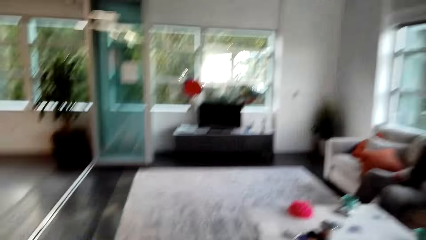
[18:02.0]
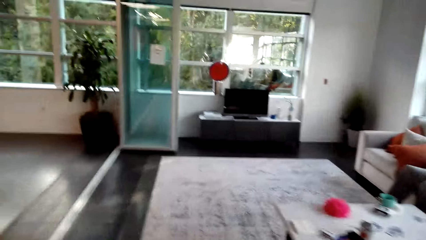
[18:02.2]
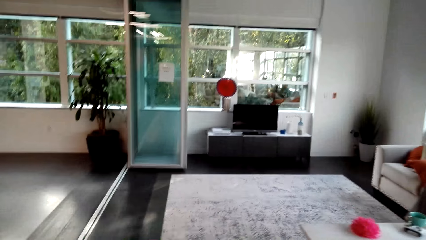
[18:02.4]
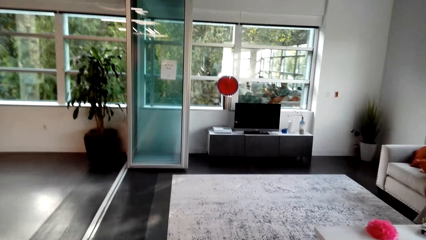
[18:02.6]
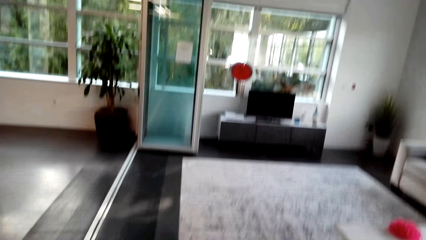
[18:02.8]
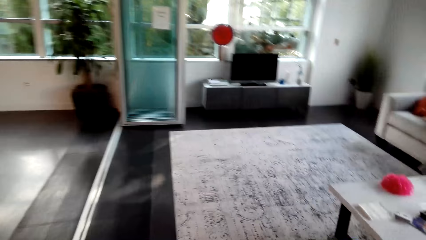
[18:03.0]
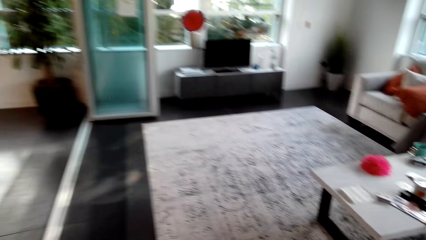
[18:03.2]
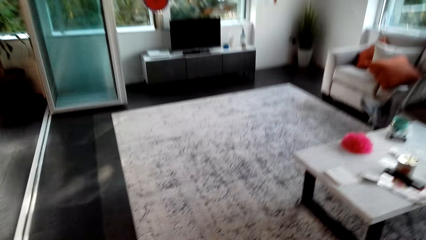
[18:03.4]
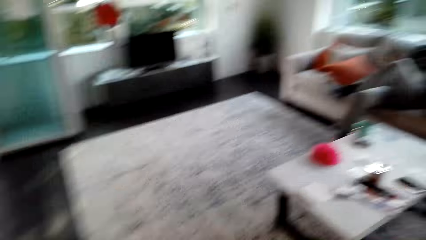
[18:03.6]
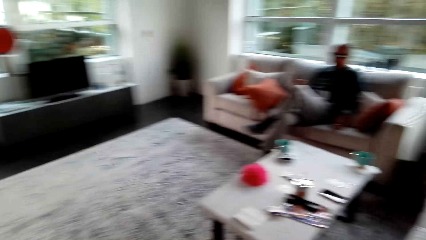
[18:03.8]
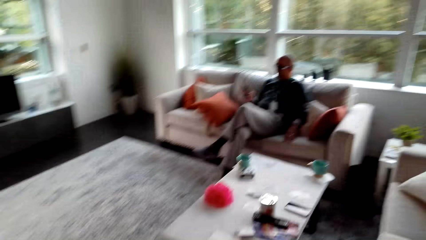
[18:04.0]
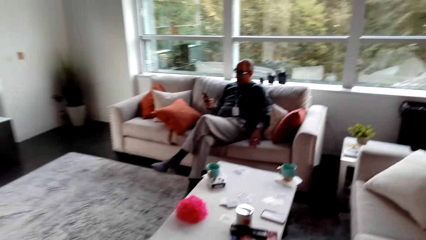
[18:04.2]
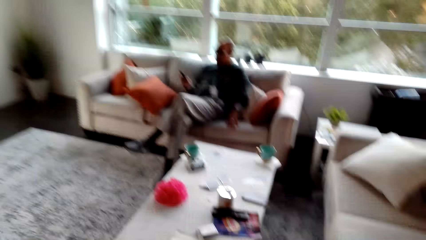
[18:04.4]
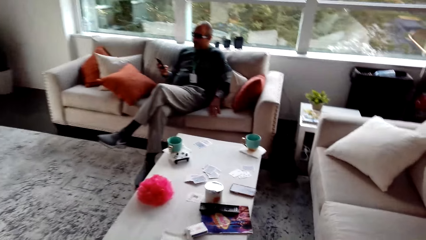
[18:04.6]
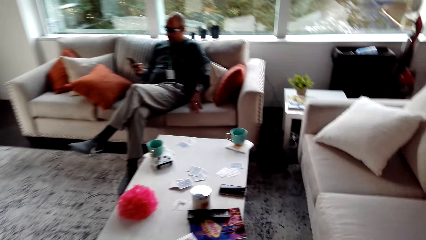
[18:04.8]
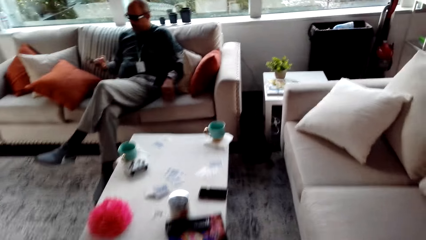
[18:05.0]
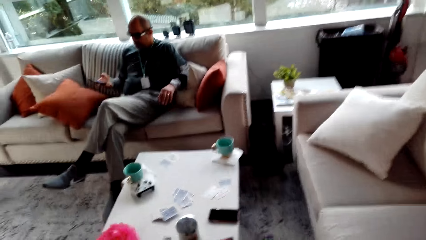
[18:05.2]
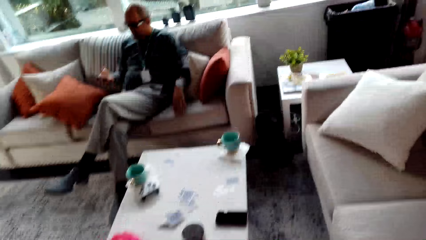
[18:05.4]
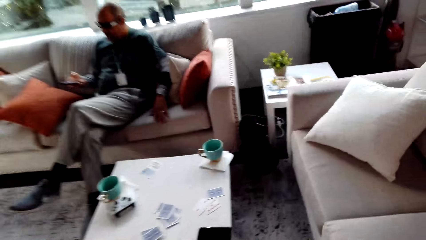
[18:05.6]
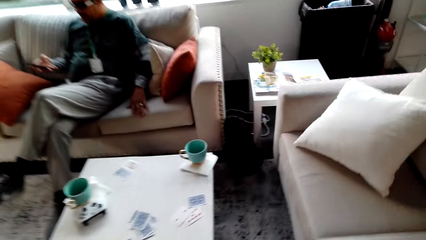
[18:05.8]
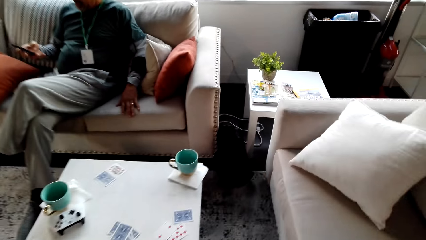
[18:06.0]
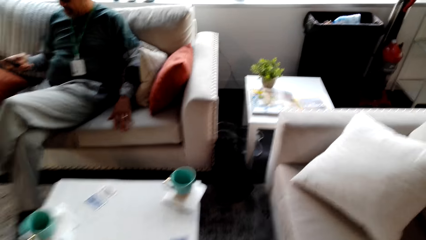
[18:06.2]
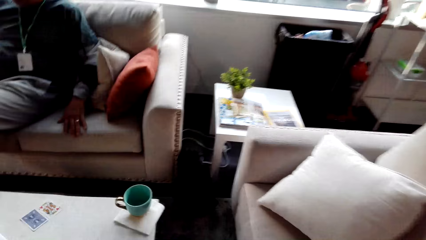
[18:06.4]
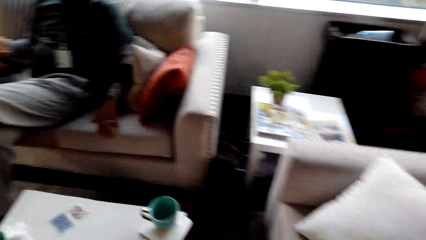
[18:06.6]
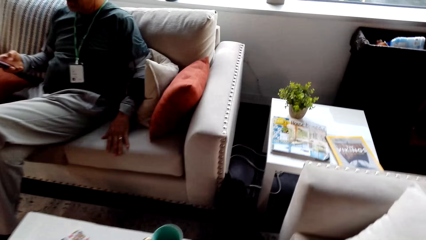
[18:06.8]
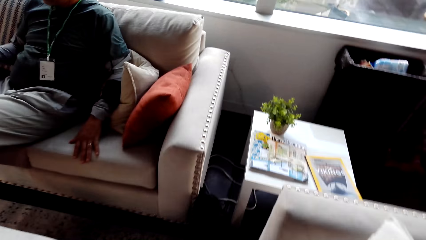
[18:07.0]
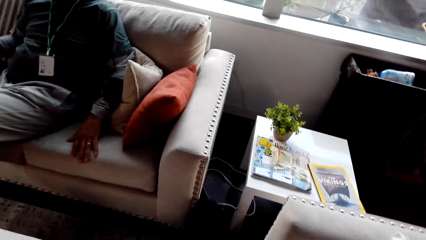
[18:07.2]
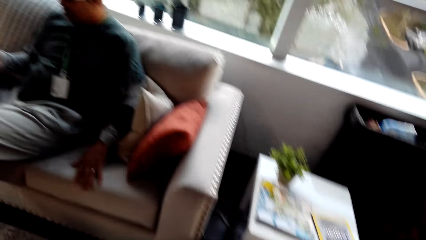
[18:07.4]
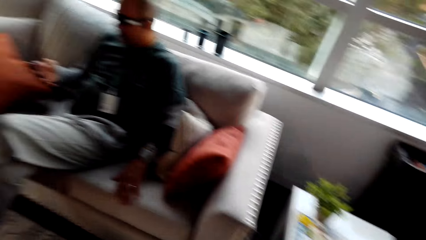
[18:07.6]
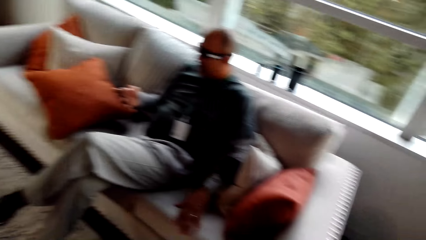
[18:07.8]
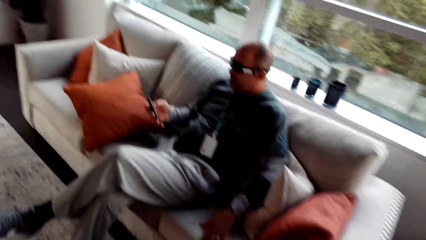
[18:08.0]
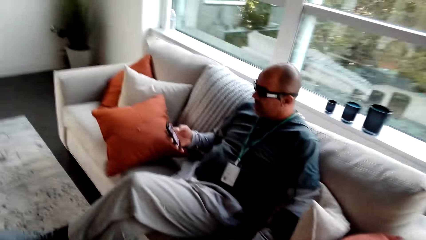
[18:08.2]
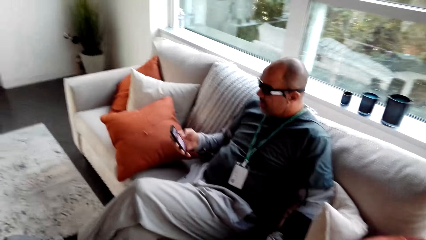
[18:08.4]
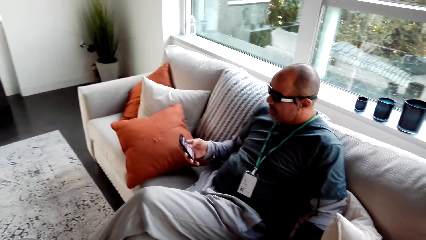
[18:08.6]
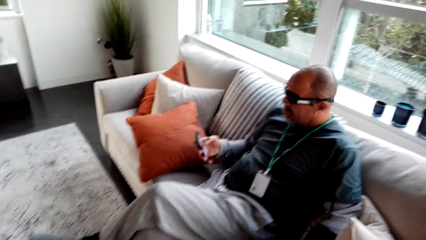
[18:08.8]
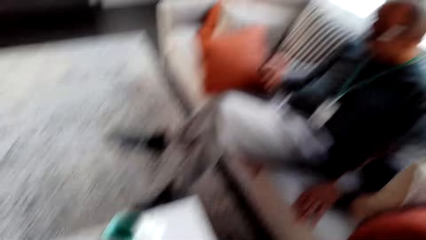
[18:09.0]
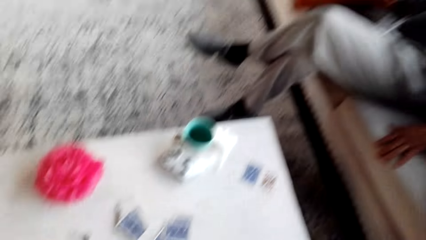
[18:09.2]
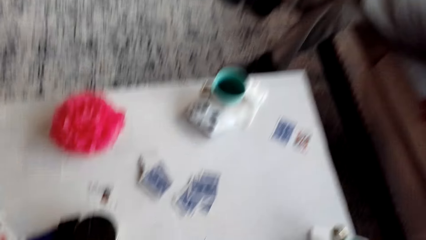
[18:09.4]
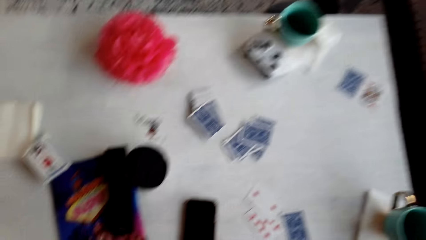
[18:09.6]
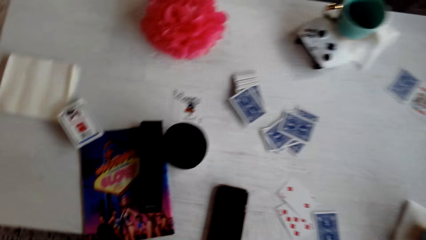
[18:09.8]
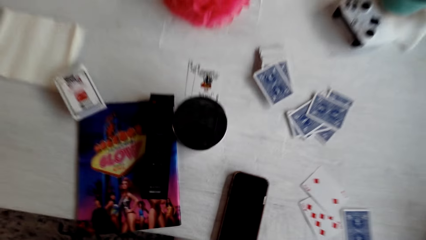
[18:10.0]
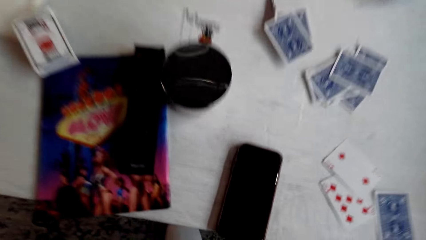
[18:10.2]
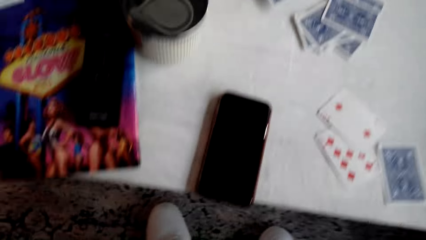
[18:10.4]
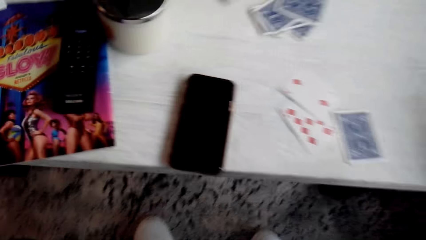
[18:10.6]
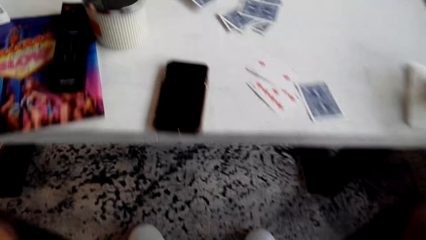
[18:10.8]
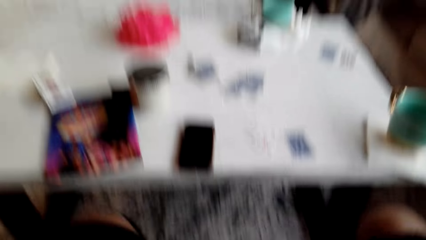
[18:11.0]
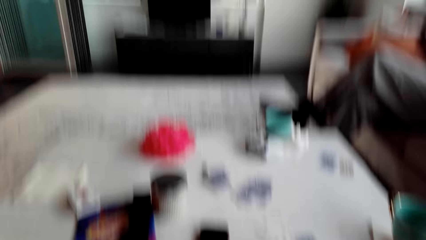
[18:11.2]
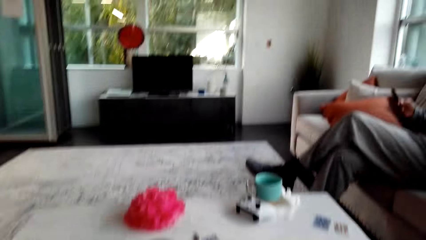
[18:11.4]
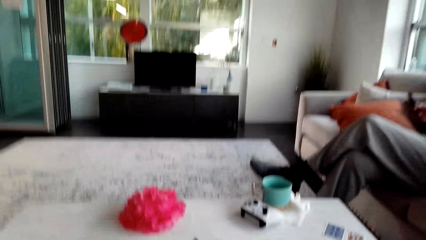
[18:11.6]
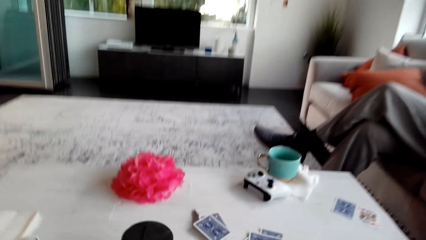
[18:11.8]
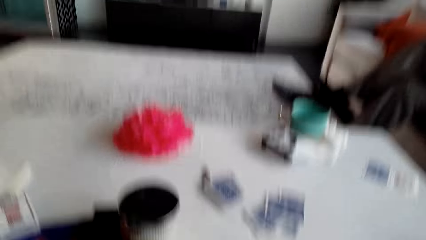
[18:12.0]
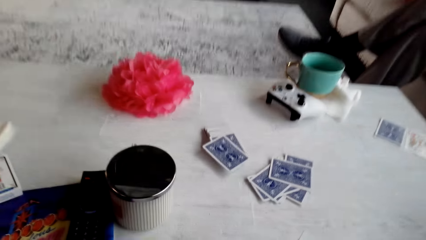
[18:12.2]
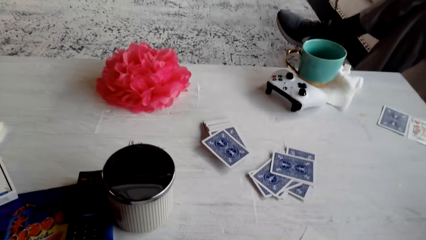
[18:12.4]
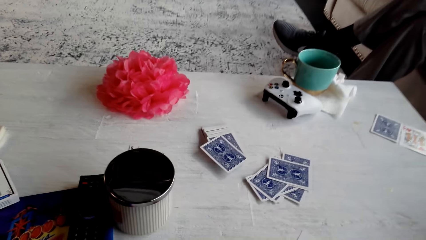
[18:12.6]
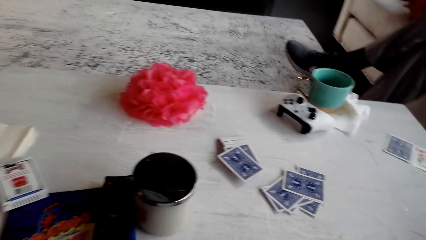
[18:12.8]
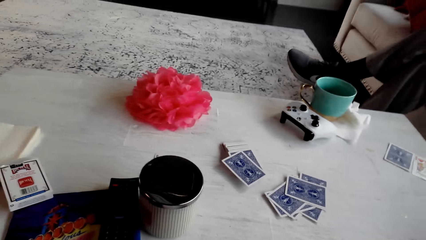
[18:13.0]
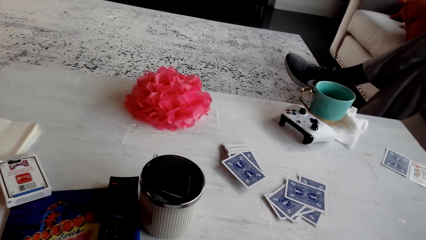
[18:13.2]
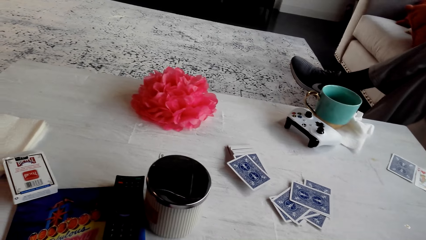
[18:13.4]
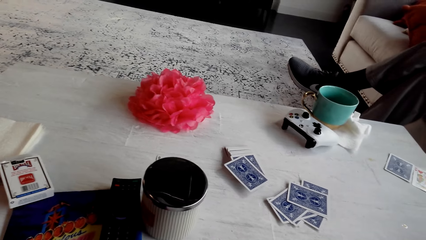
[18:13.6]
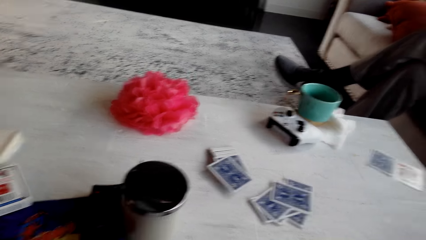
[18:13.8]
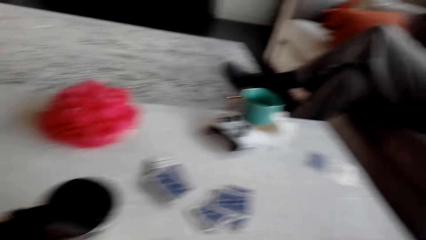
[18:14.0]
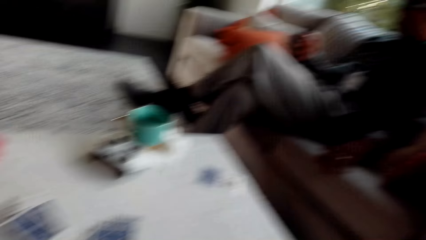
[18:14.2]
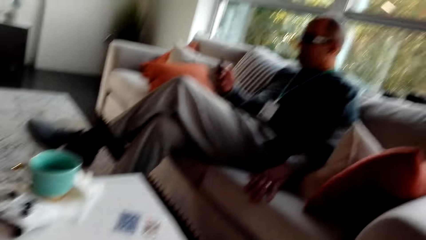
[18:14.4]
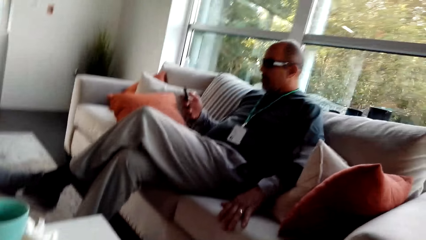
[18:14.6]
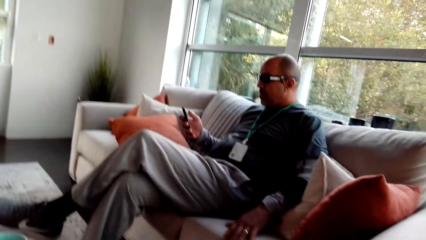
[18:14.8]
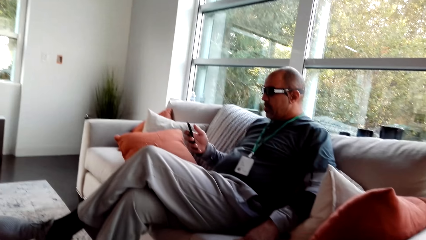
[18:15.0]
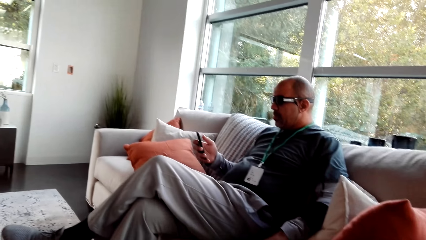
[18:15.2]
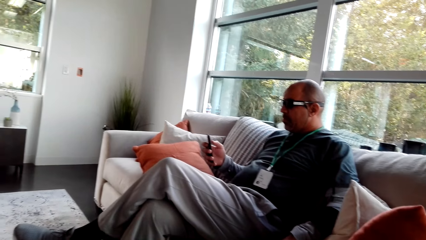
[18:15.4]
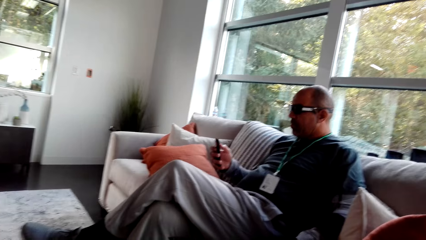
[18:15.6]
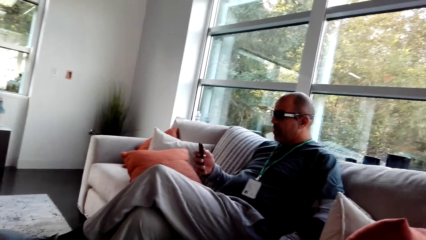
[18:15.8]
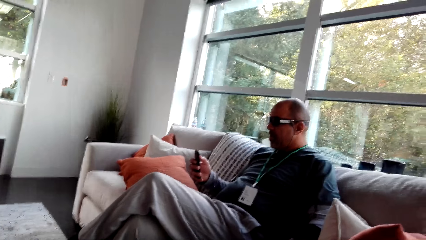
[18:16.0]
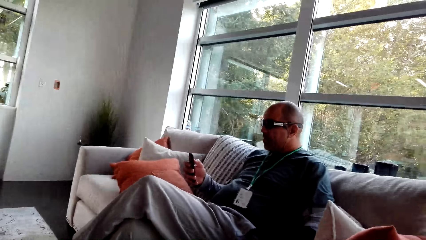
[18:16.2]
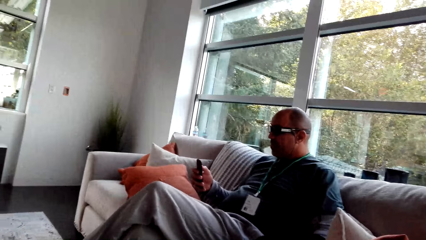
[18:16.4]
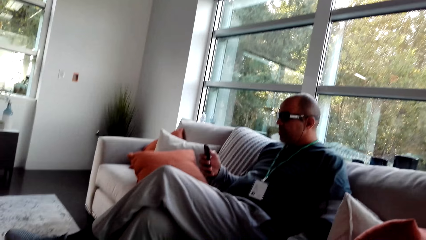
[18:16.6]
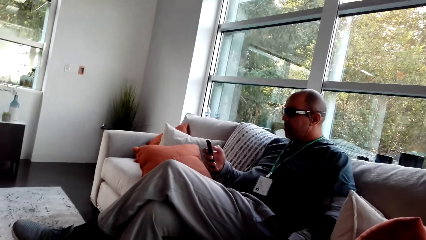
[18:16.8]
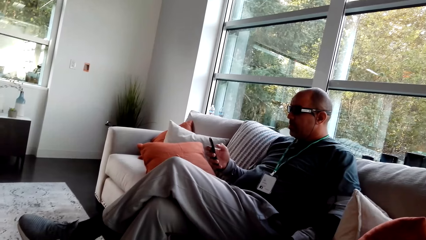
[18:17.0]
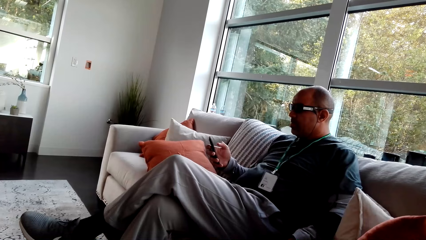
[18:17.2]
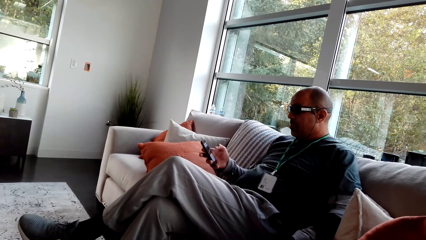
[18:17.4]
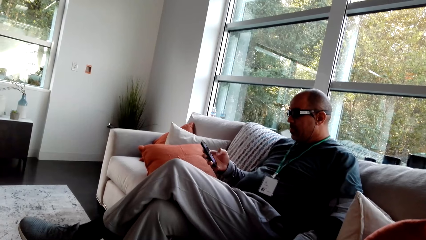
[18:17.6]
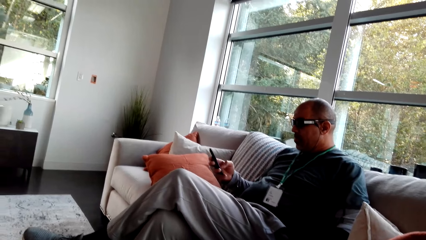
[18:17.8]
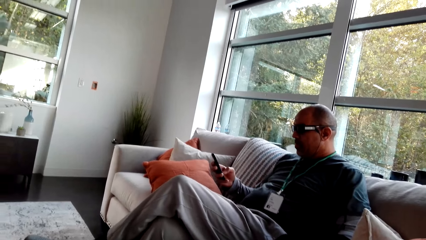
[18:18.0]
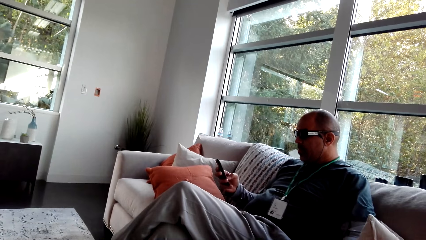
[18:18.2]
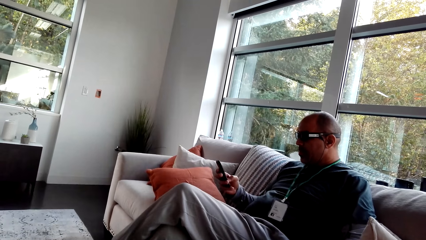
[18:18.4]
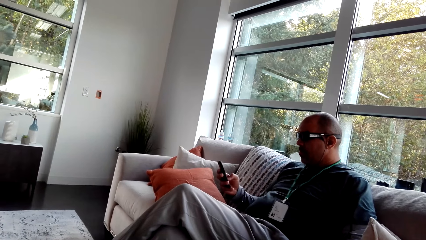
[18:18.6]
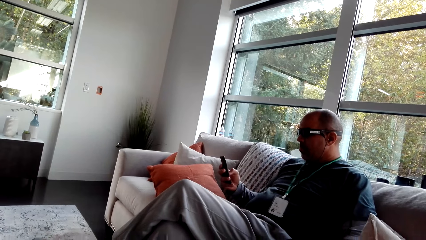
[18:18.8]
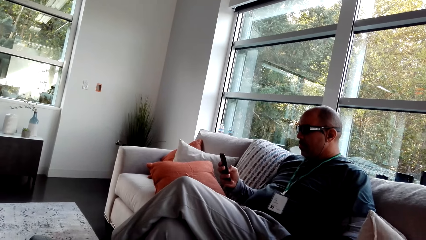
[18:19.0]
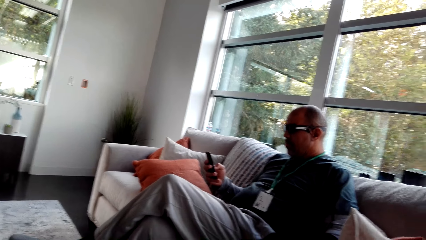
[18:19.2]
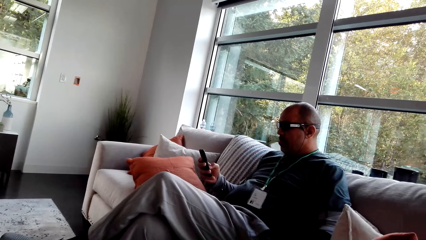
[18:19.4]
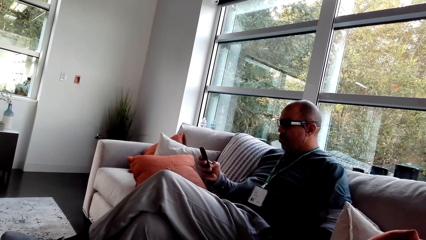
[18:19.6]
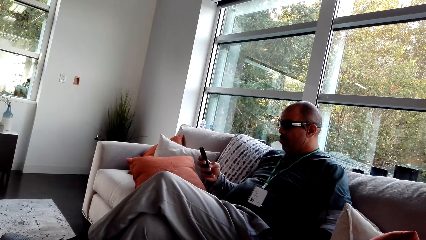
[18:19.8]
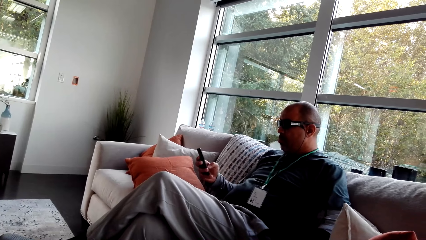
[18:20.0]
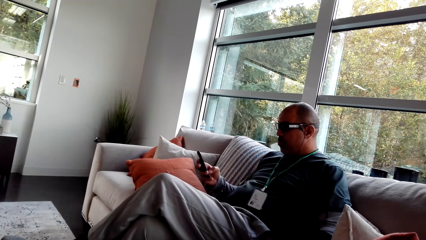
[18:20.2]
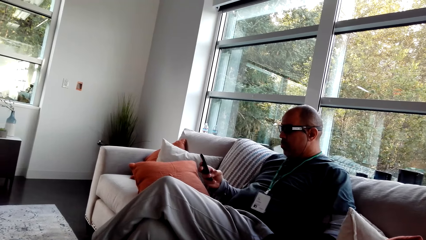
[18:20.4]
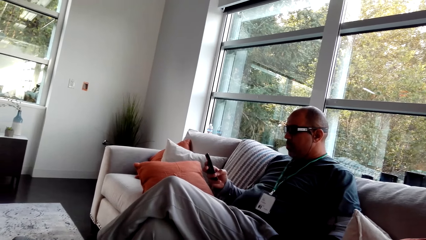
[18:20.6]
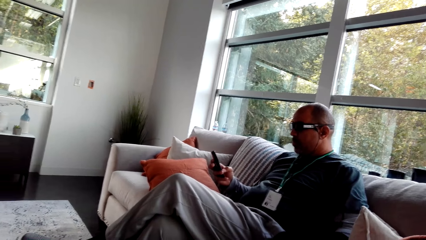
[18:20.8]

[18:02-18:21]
A man sits on the sofa. The camera wearer walks around the apartment. They stare at the man. Another man scrolls through the phone. The camera wearer sits on the sofa. They stare at the table. They stare at the first man. The first man operates the phone. The first man dials the phone.
